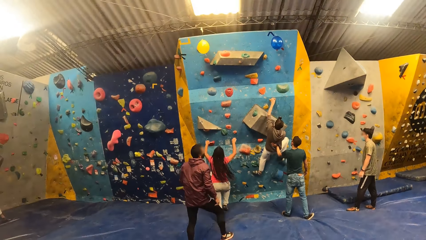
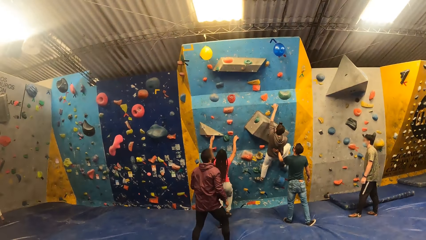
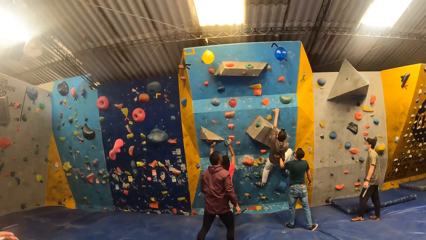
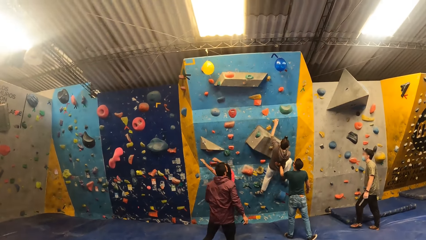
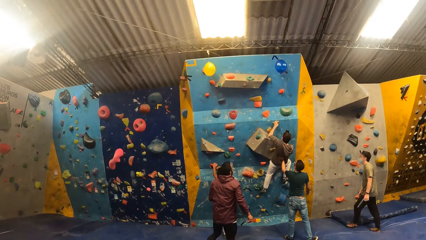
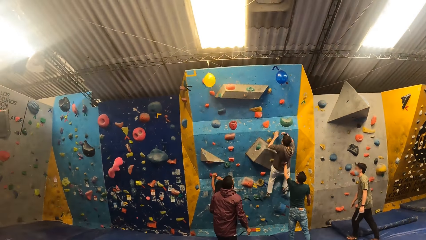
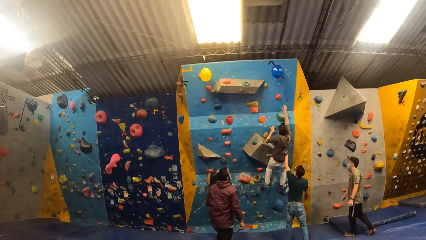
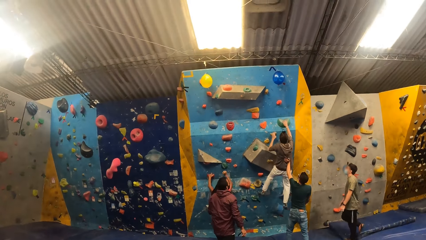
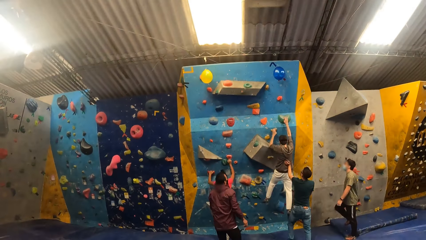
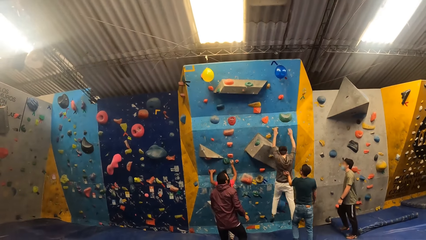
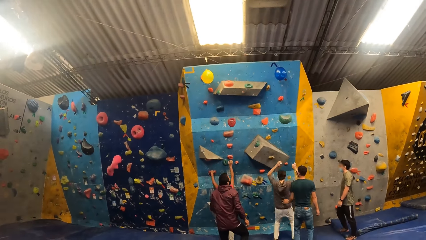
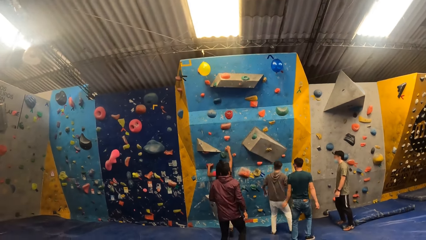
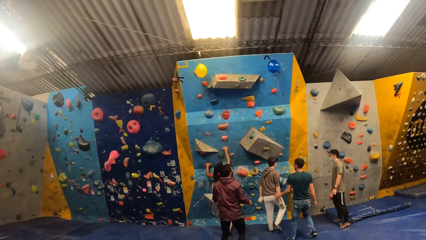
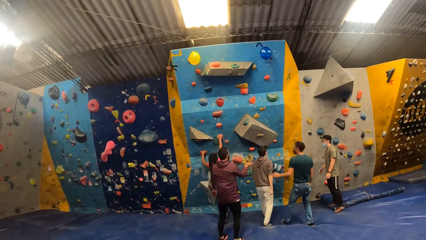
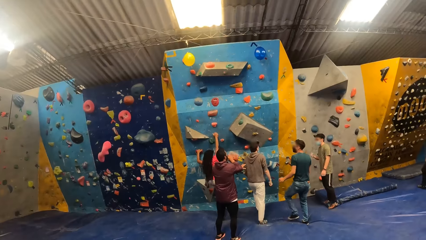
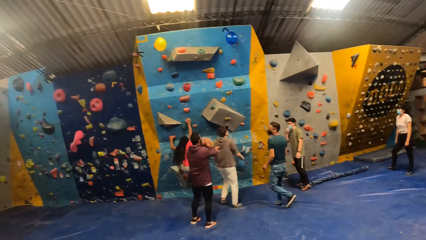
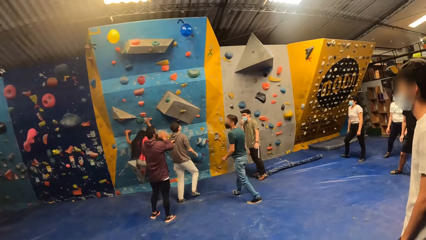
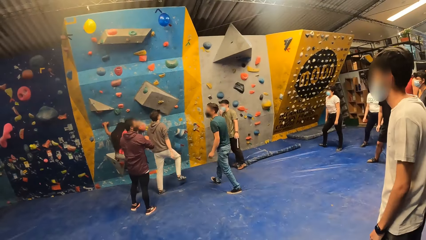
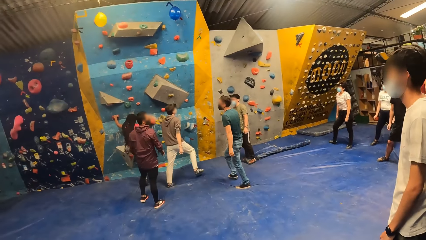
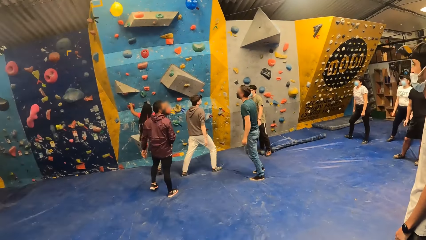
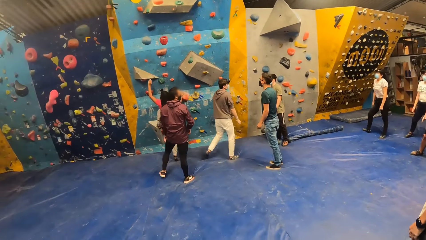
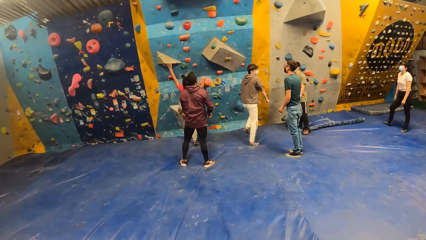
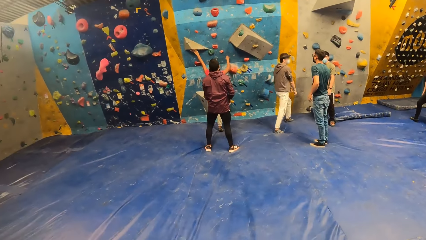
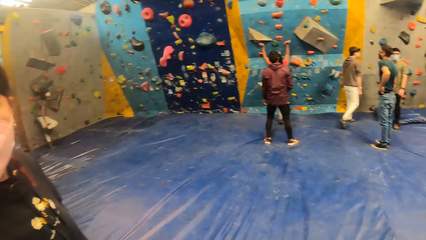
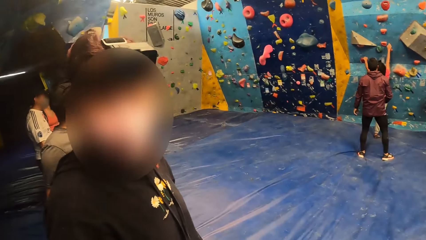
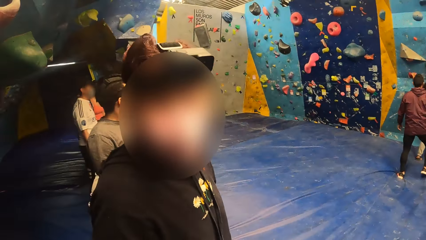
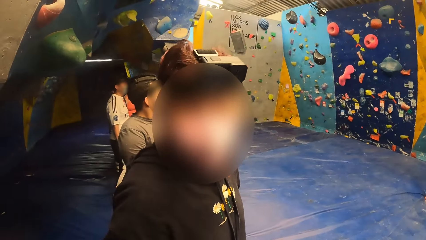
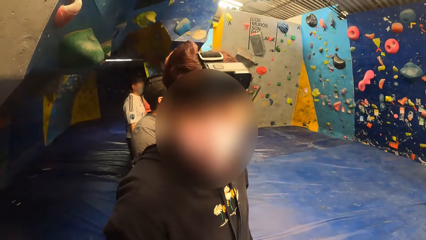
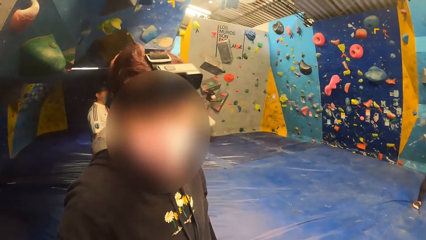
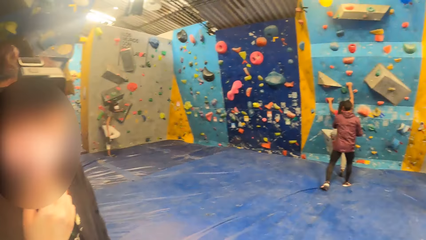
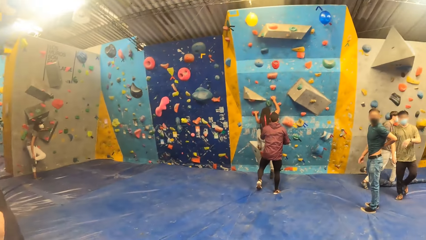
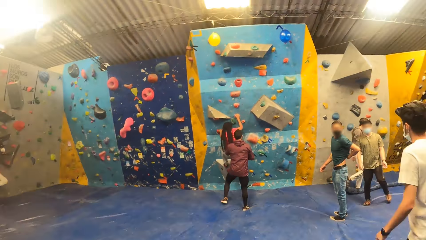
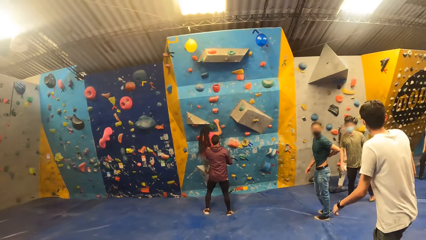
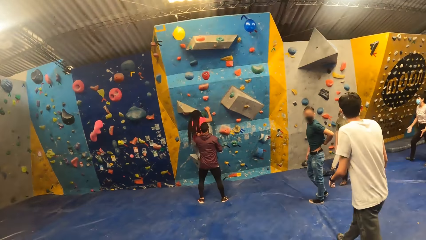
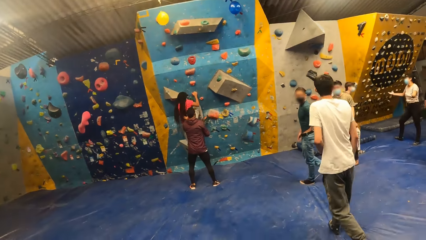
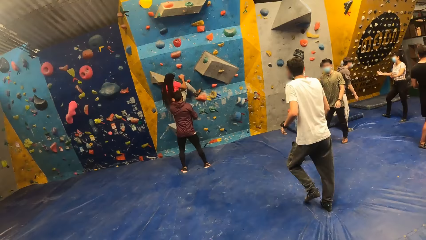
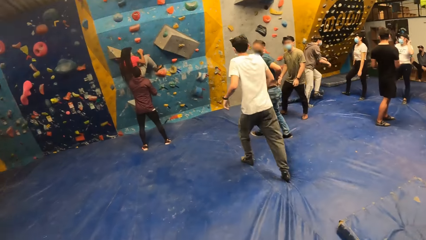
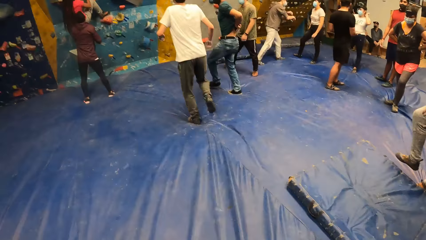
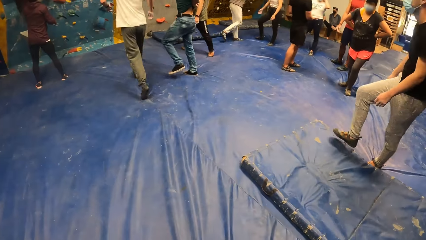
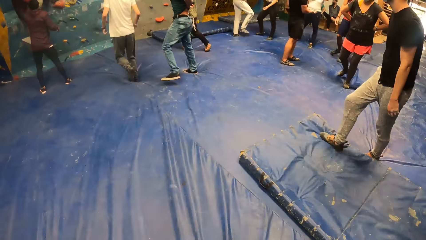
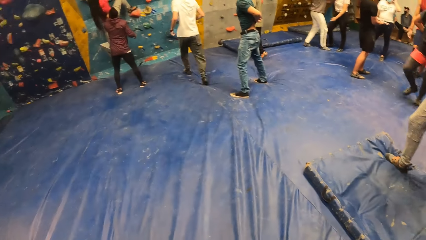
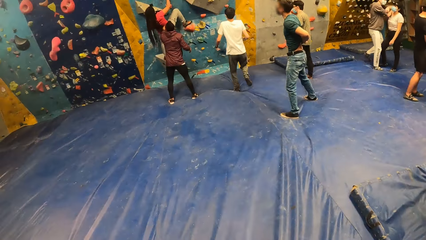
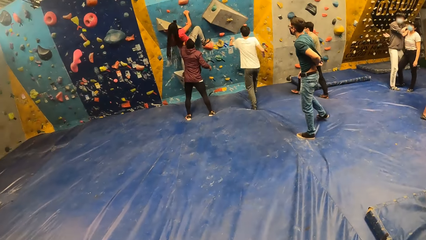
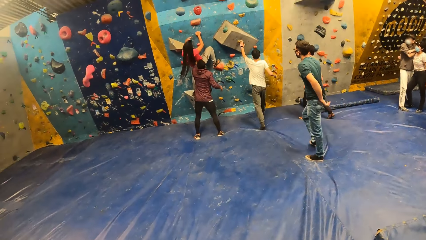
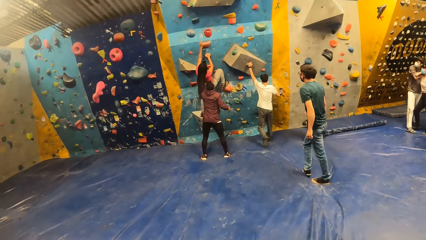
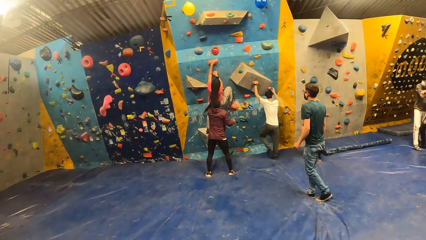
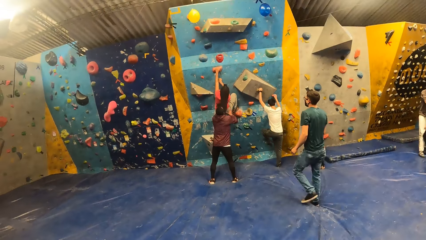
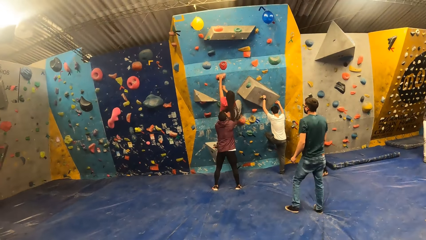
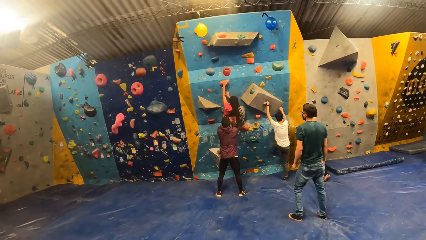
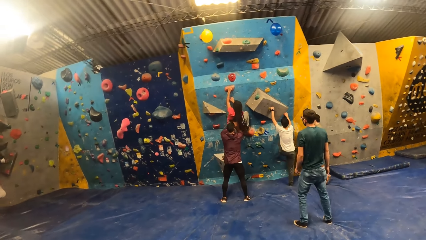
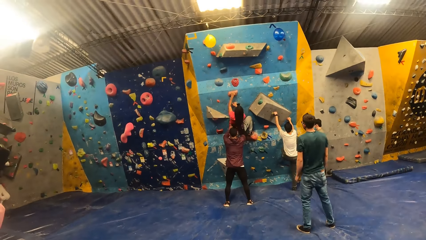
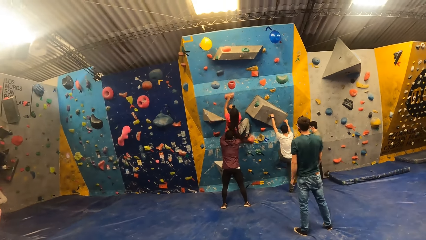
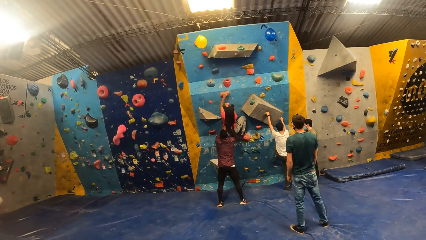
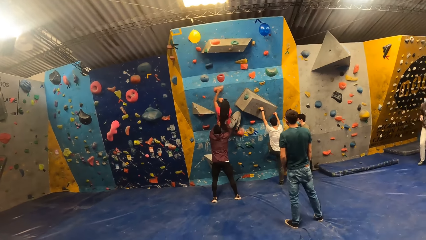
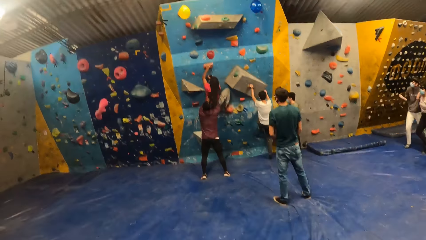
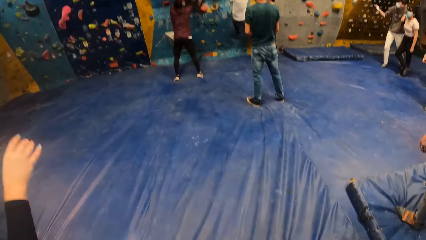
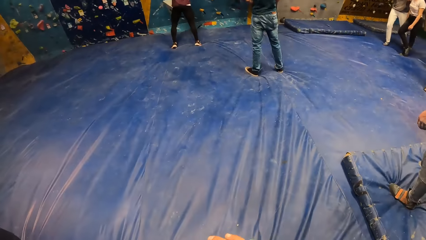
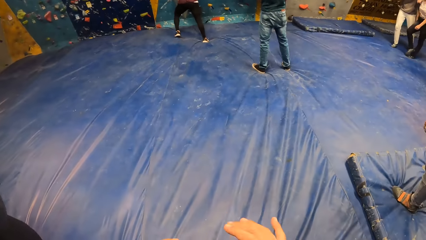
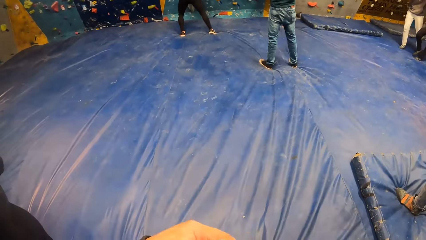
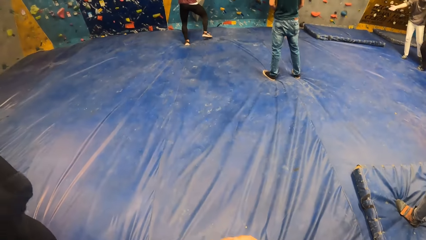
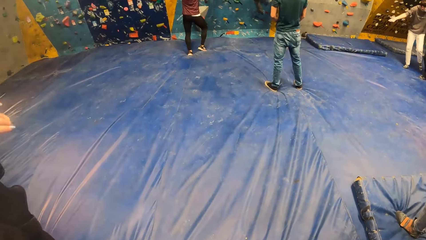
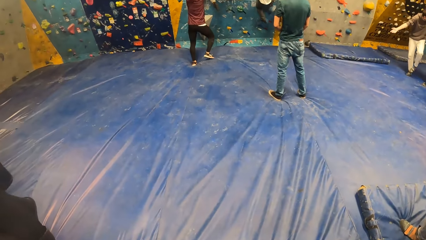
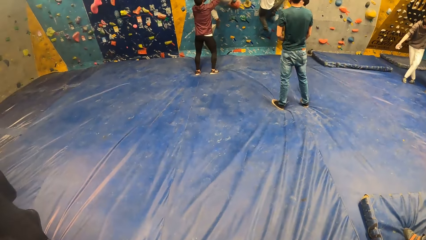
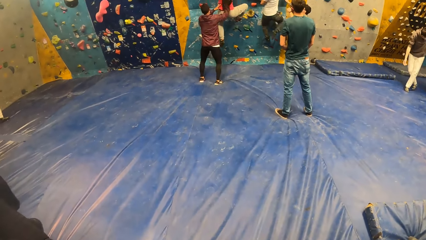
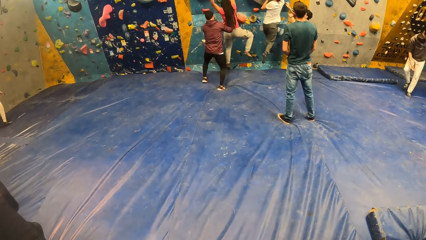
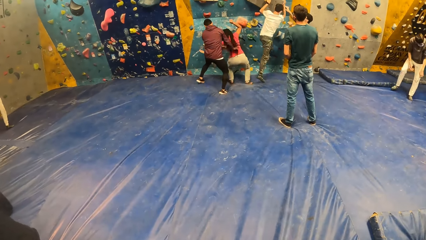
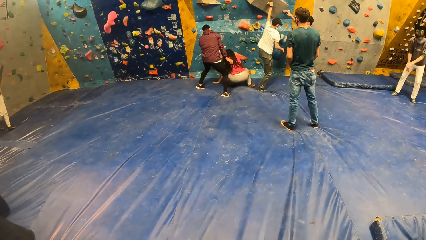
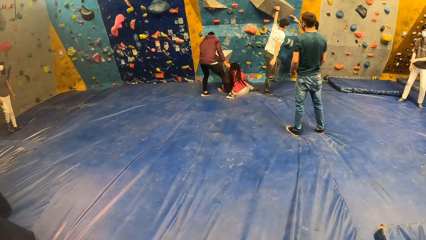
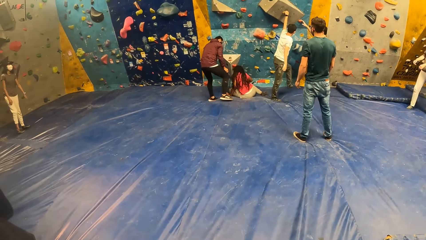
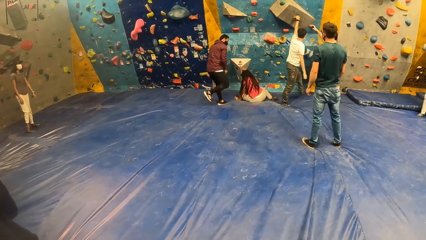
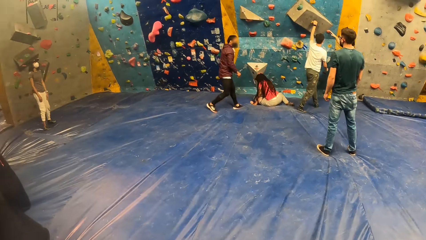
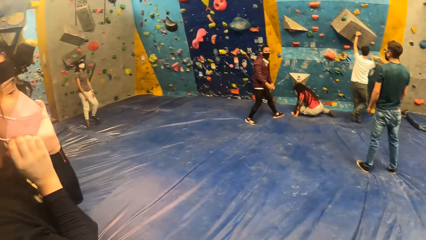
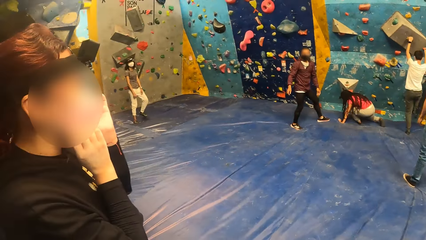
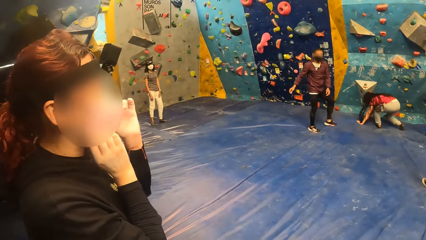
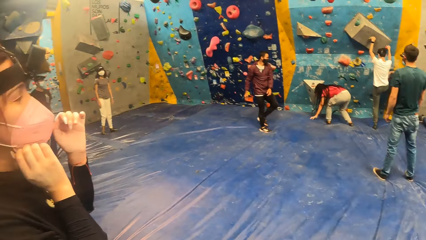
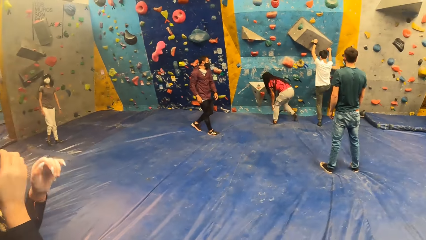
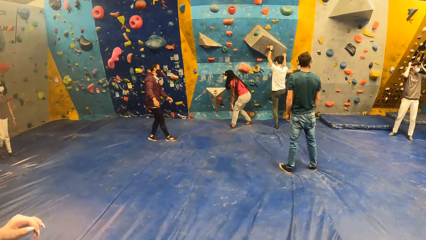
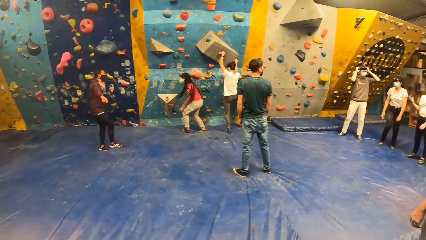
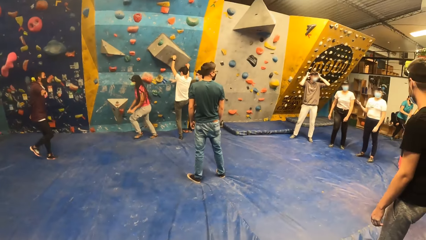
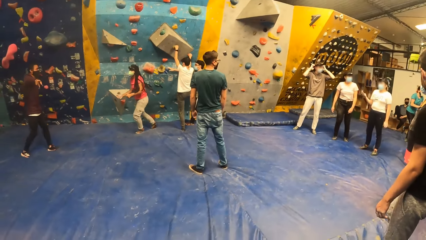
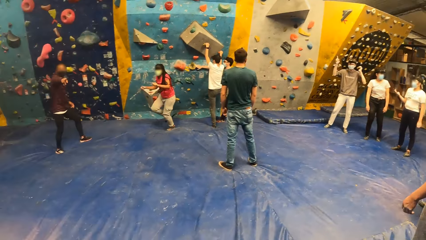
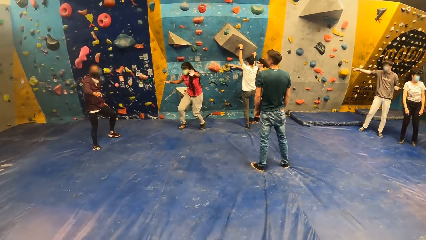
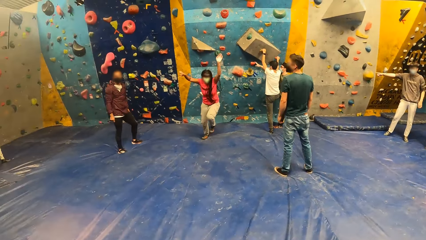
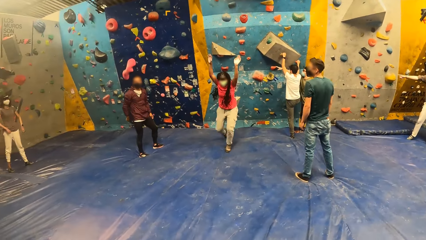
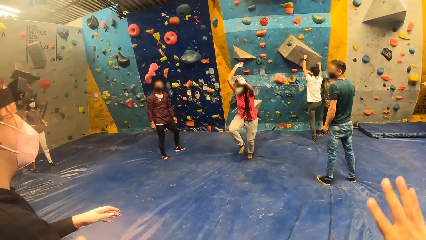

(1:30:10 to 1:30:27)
A woman climbs the bouldering wall. A man jumps down from the bouldering wall. The camera wearer interacts with a man. Another woman converses with the camera wearer. A third woman climbs the bouldering wall. Another man lifts the third woman on the bouldering wall with both hands. The third woman drops from the bouldering wall.
